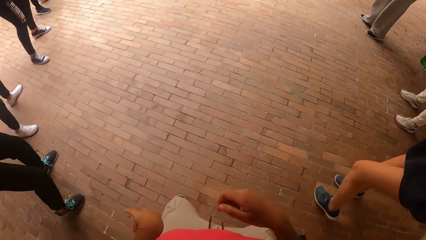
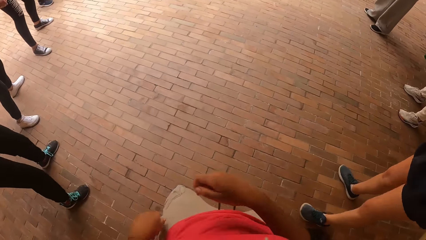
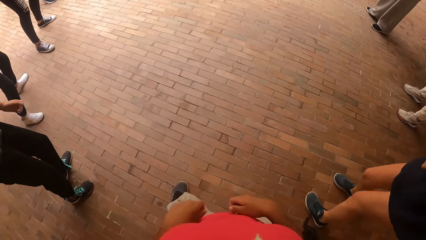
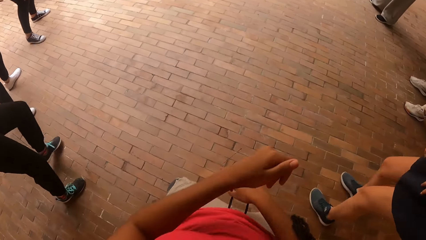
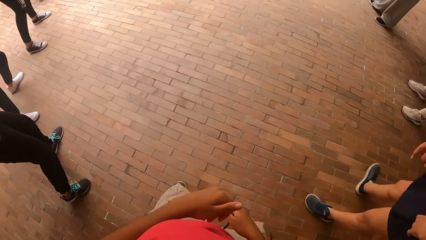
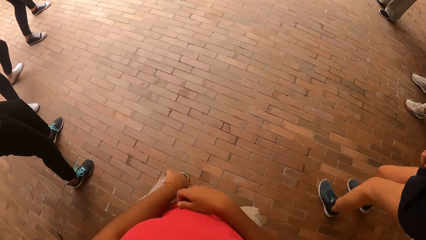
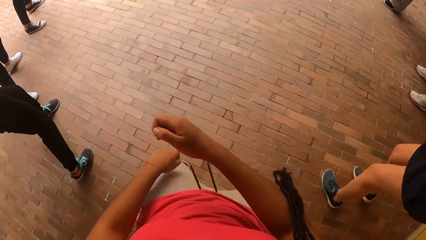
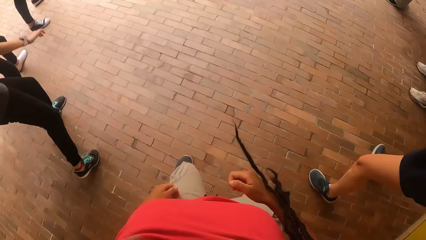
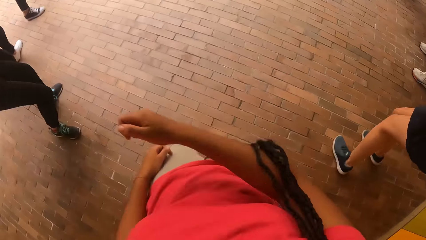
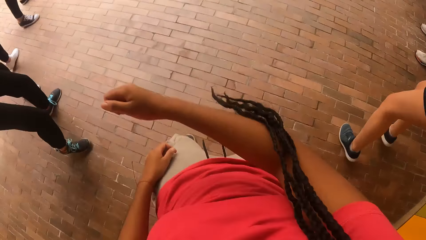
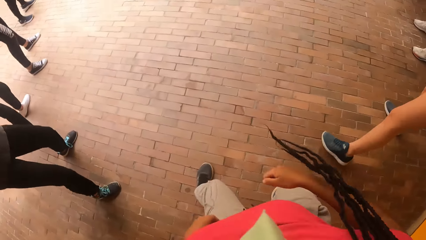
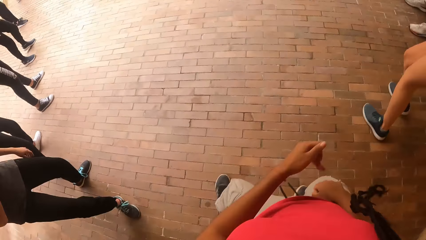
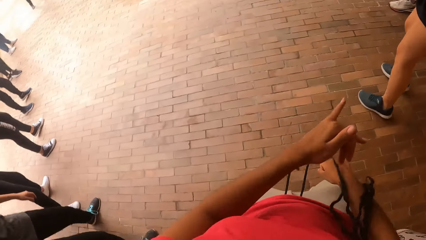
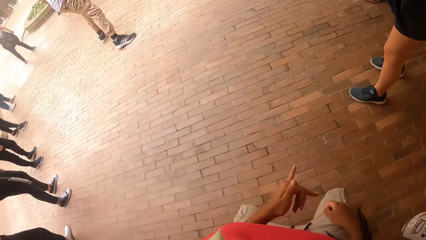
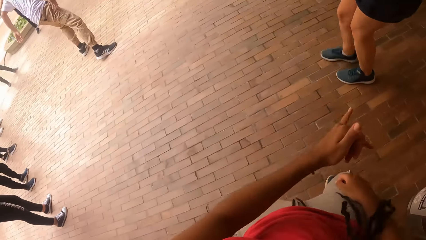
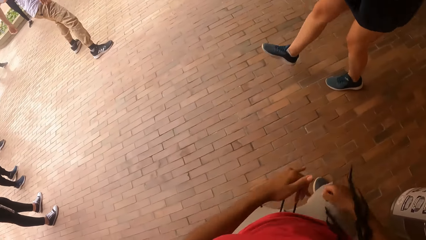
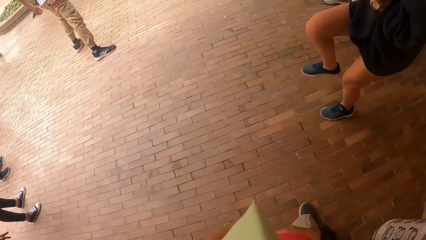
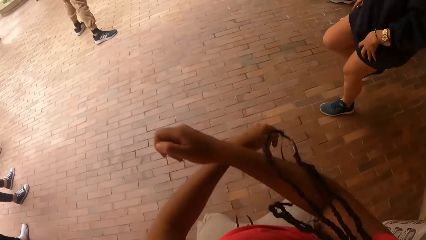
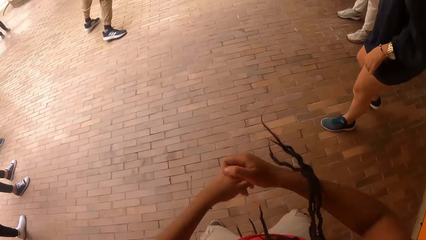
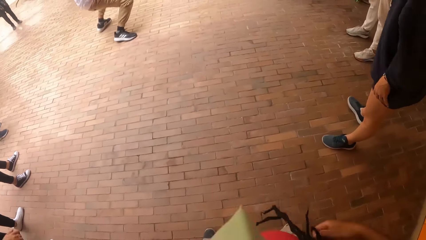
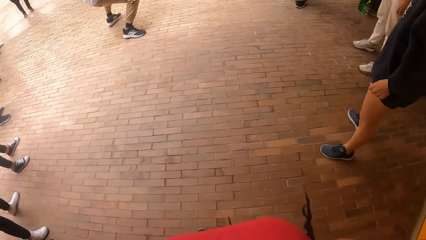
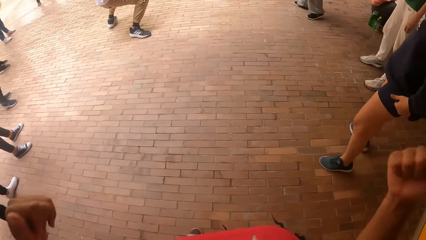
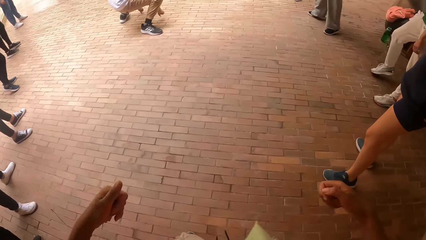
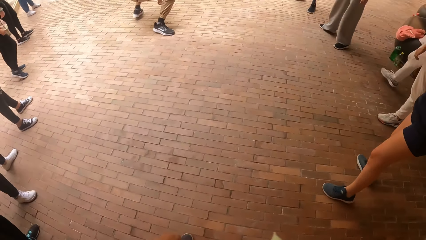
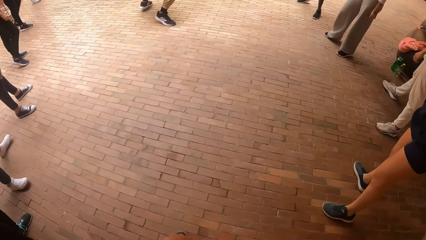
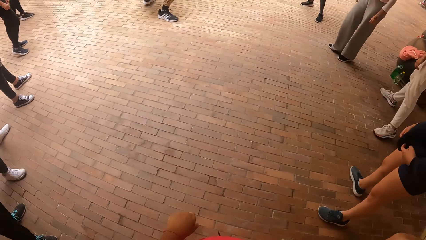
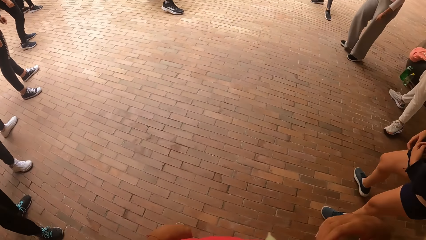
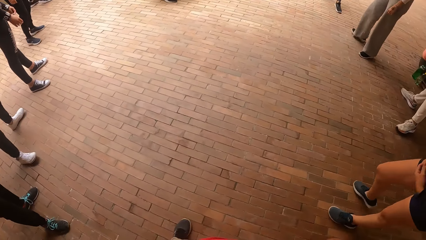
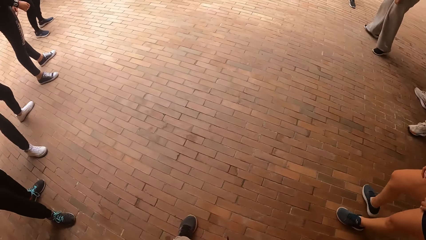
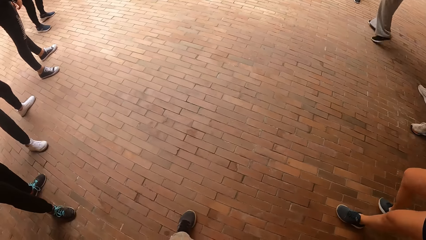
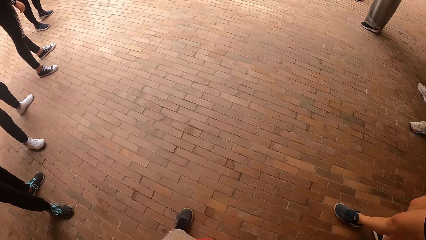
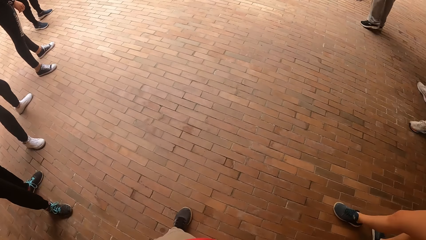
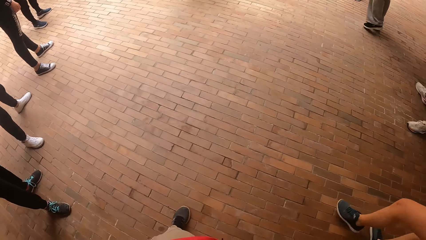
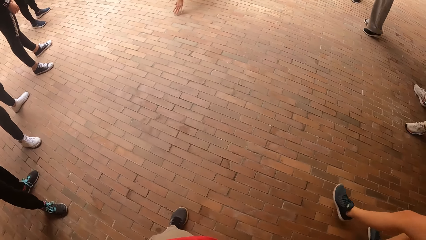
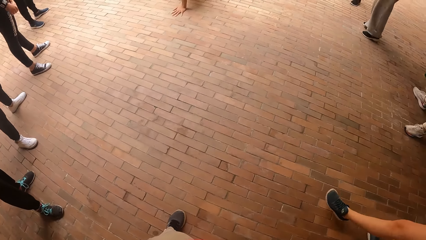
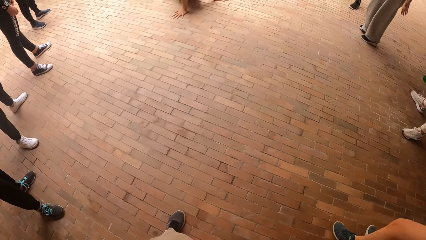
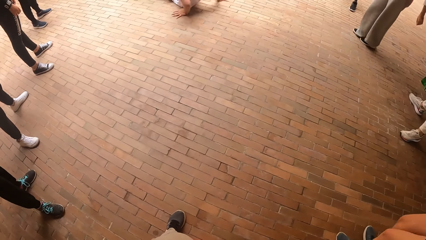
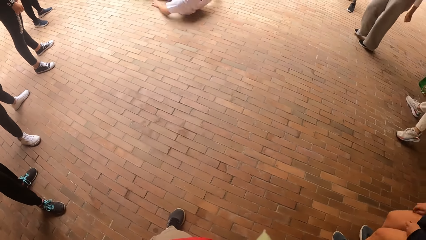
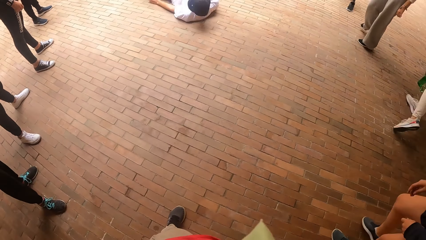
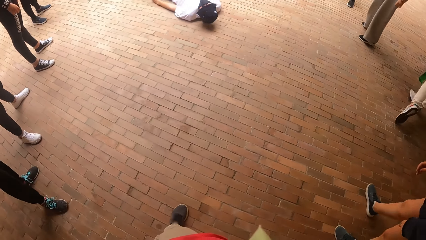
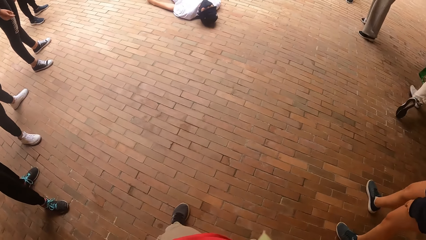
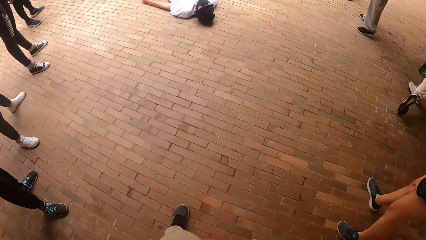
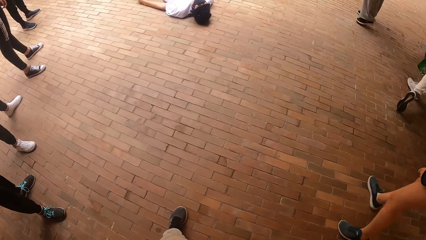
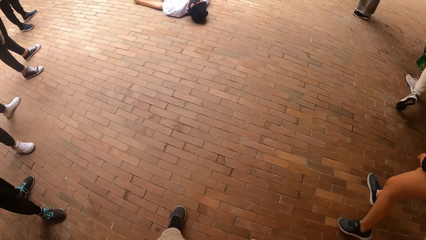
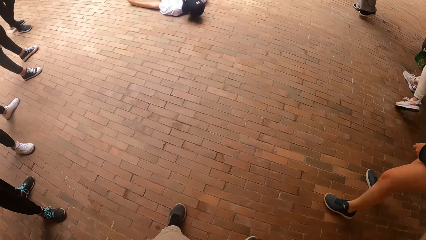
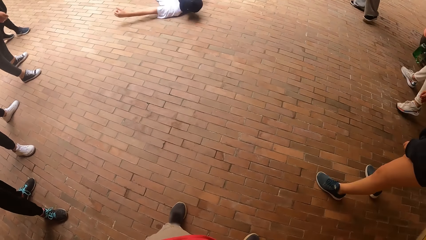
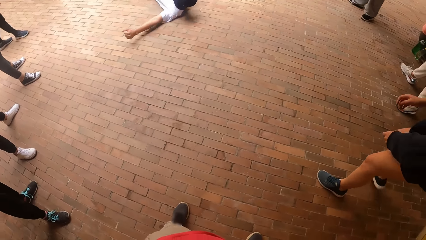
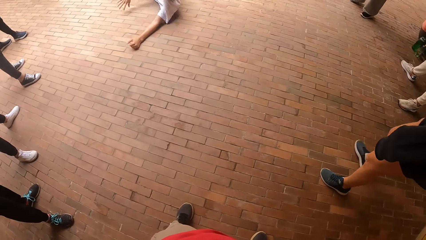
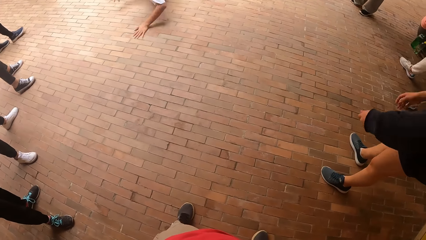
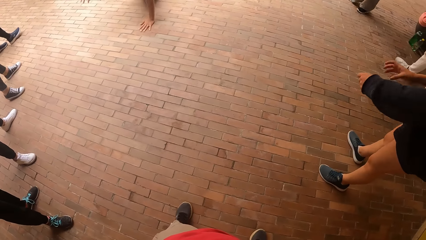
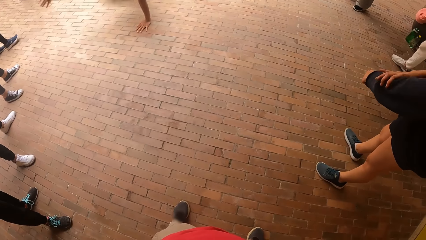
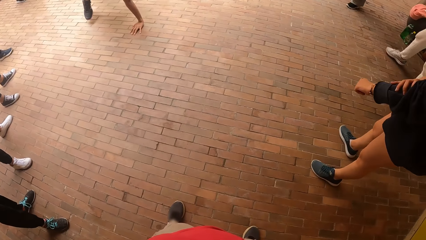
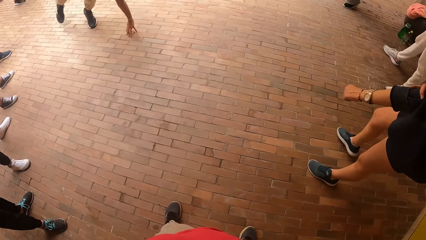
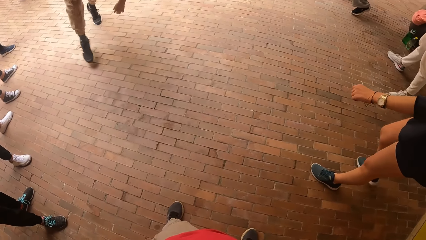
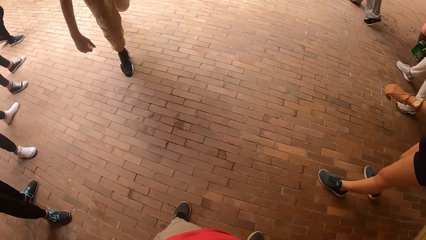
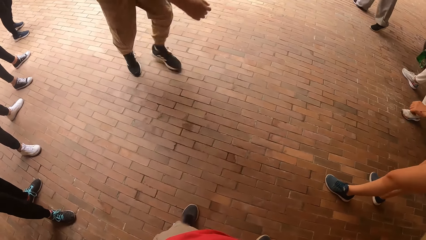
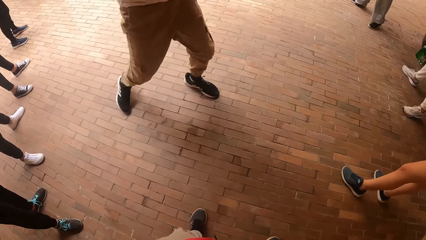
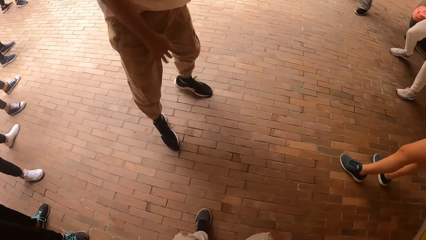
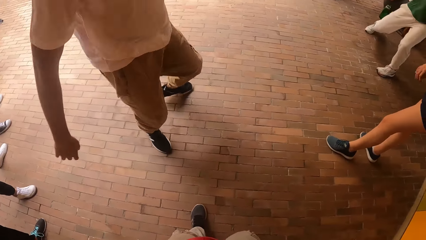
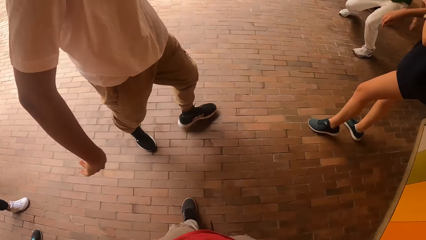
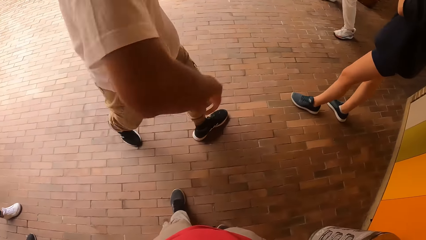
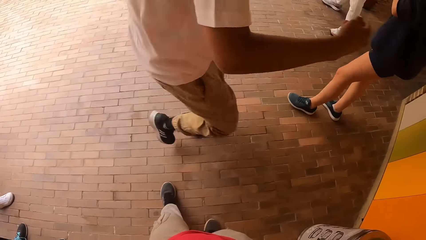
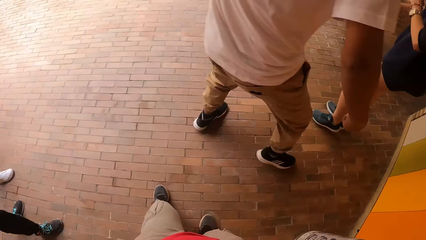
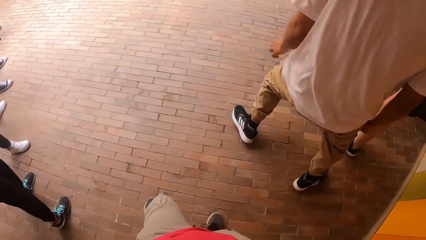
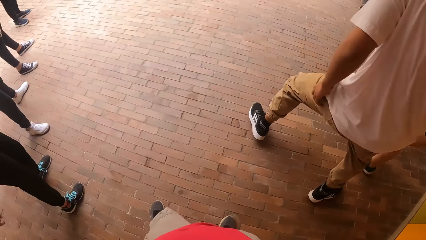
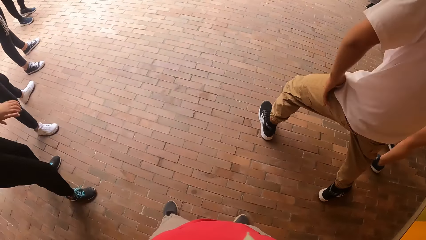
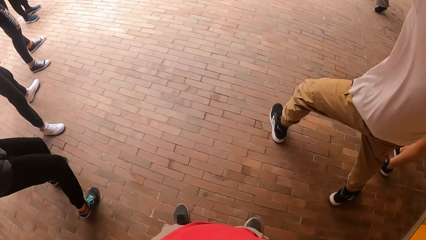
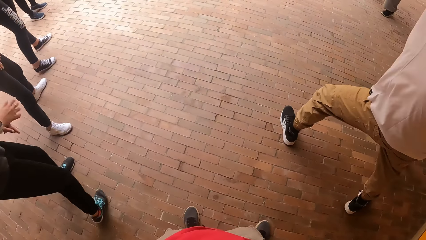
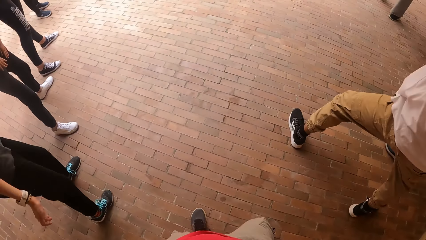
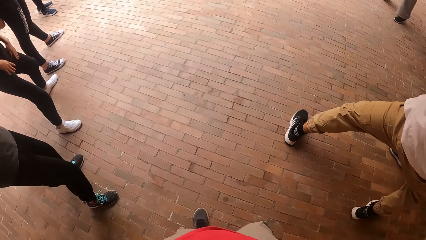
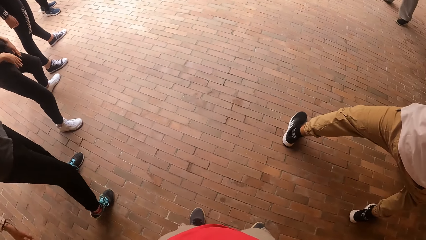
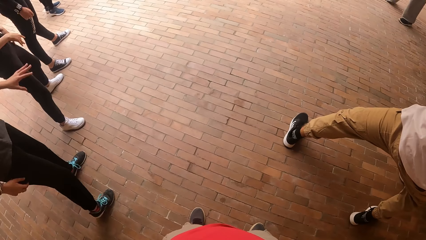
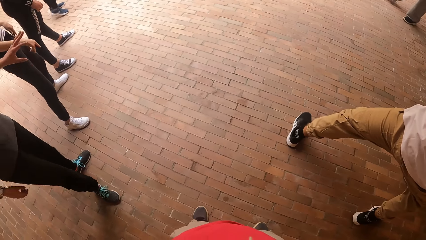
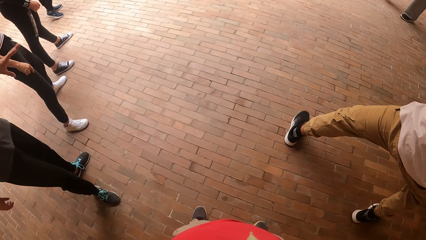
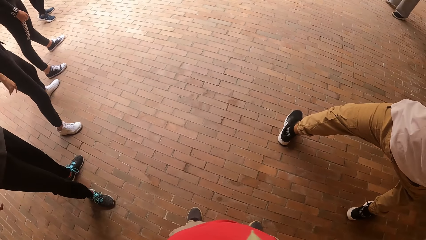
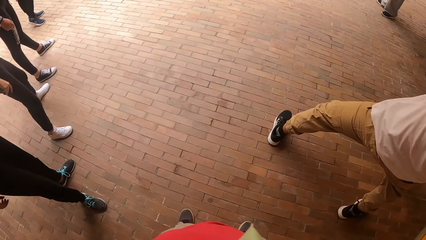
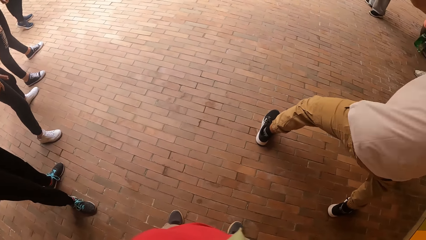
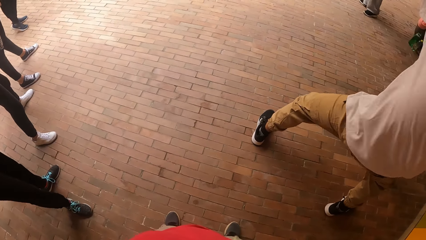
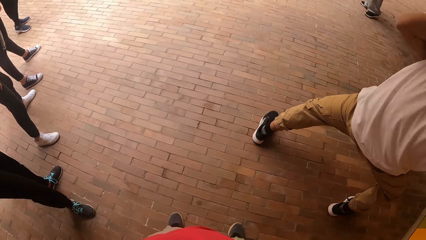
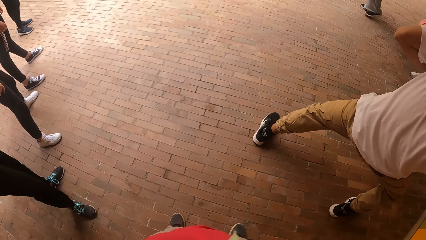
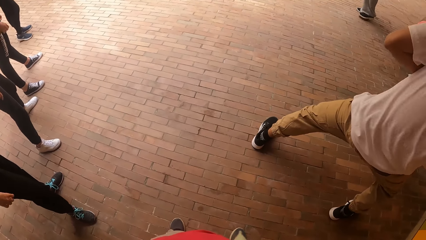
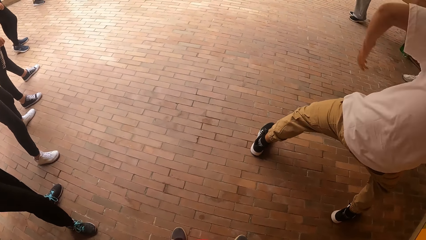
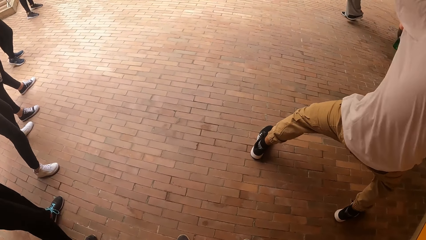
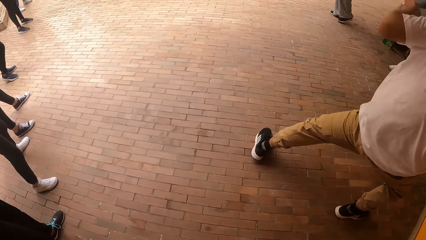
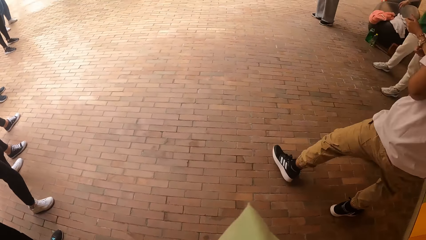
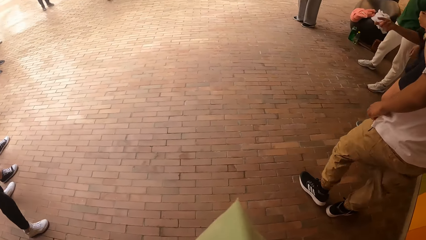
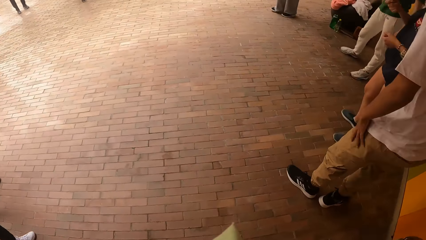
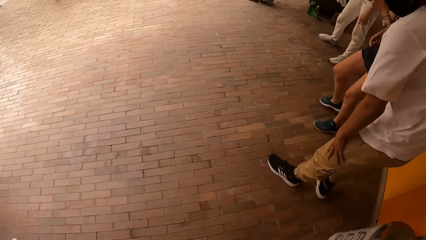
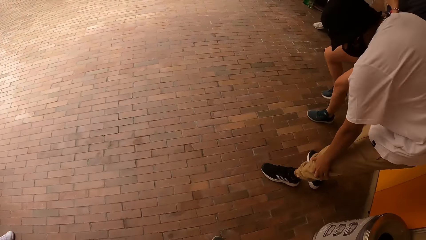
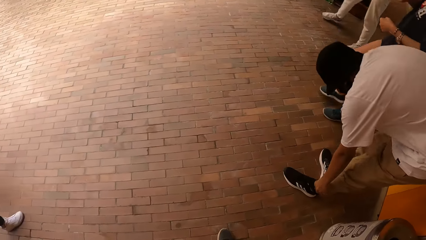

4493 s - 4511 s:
A man dances in the center of the colleagues, in the circle. The camera wearer looks at the floor. The man lays down. The woman moves her sleeve on her left hand with her right hand. The man stands from the ground, walks towards the camera wearer and stands beside the camera wearer. The camera wearer looks at the floor. The man moves his hands.
